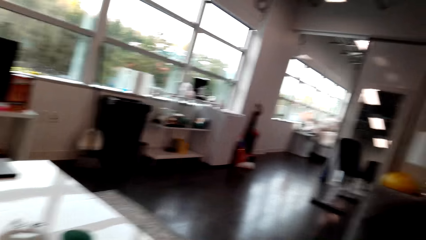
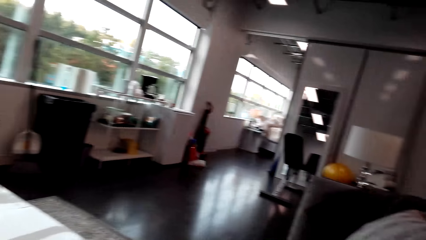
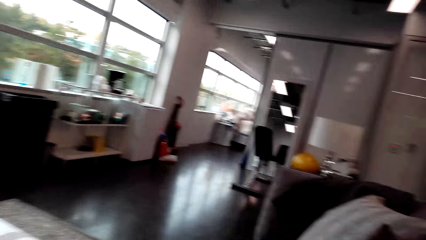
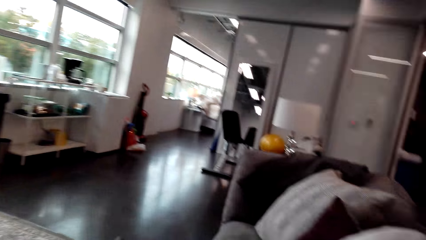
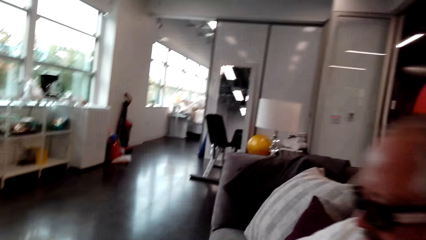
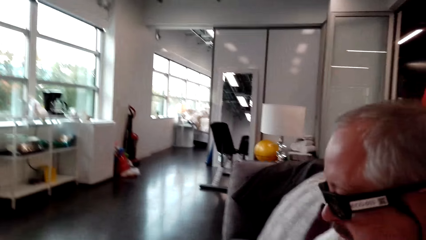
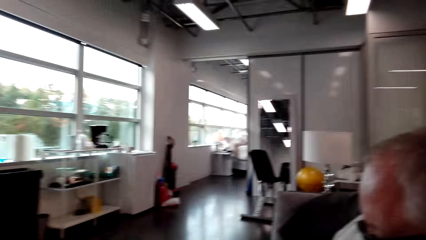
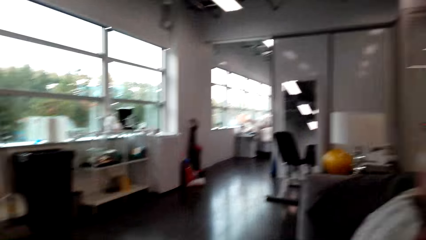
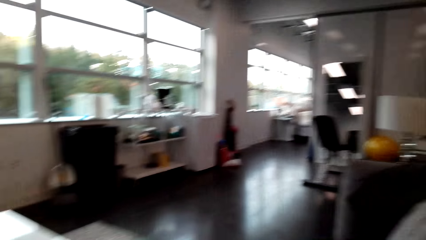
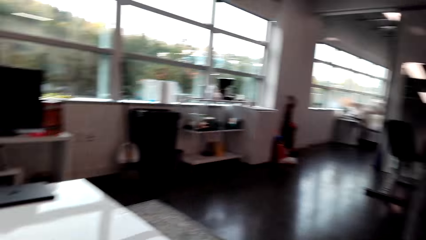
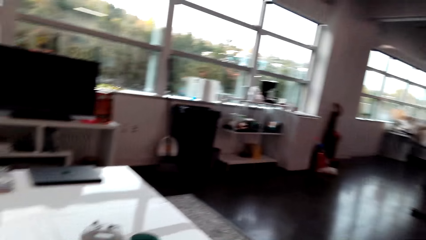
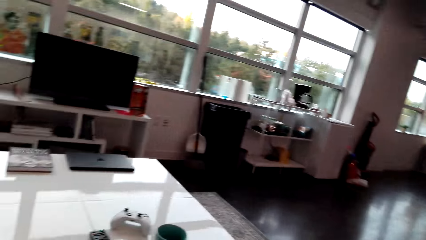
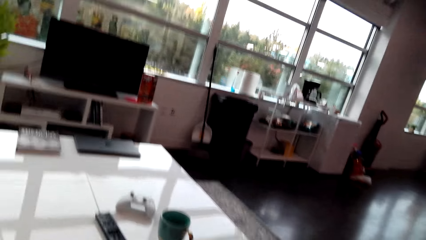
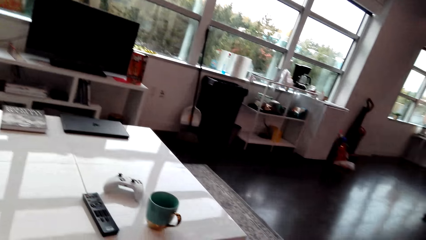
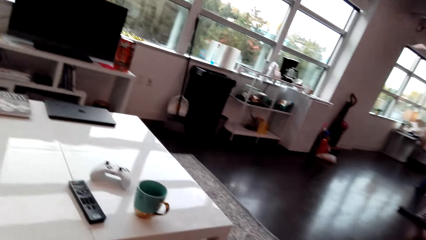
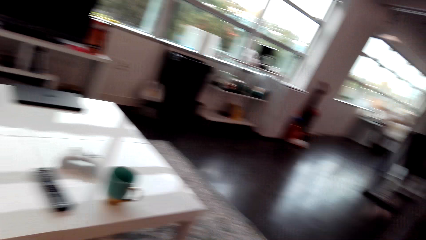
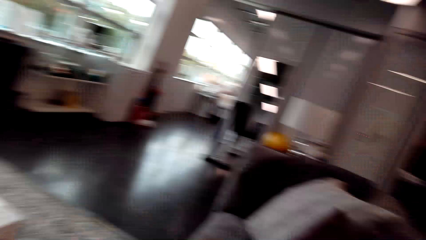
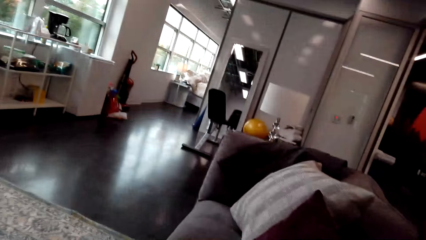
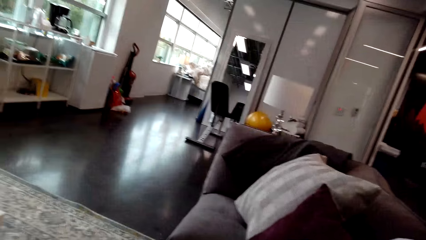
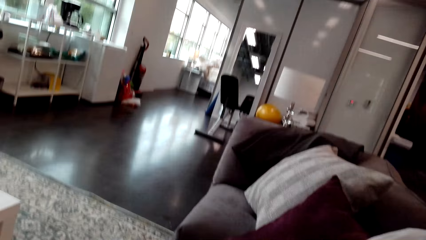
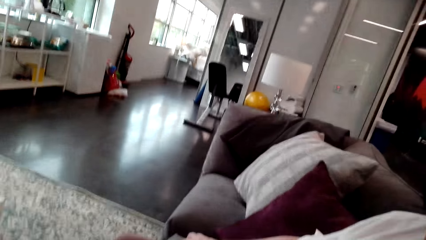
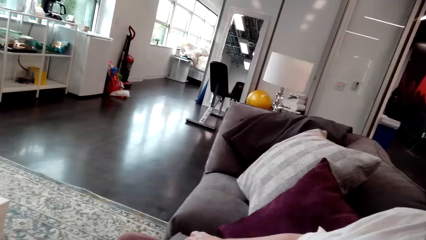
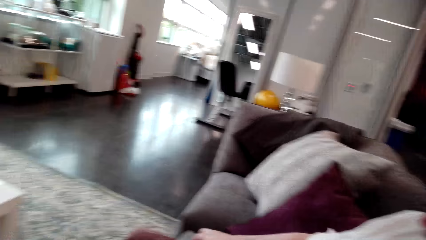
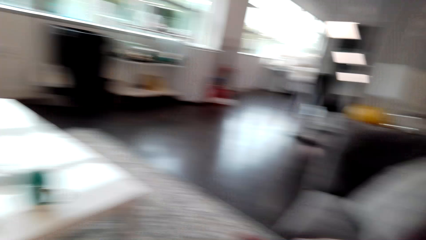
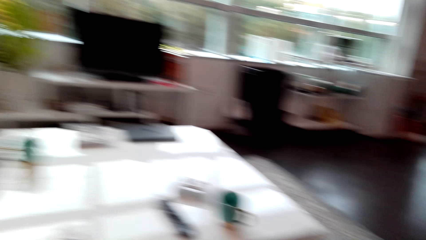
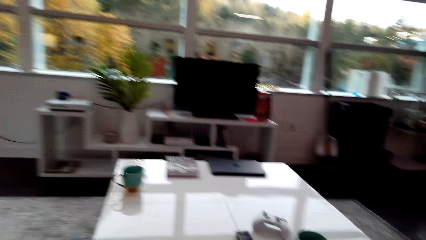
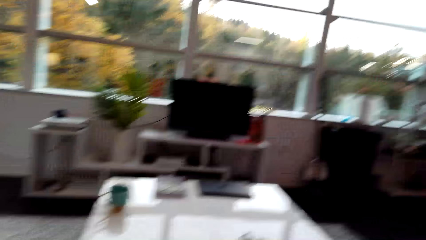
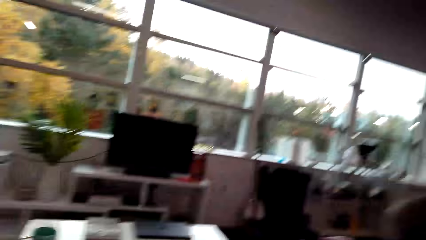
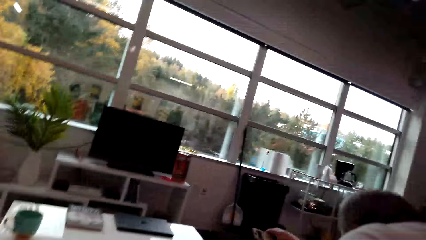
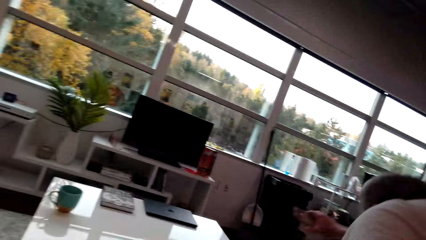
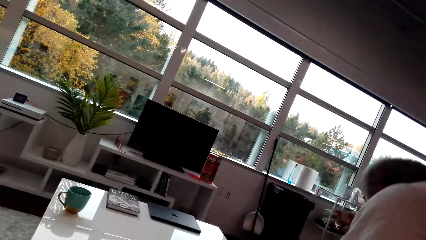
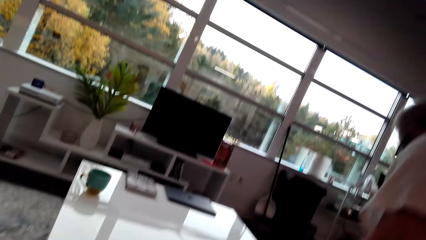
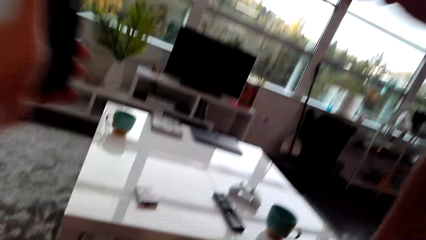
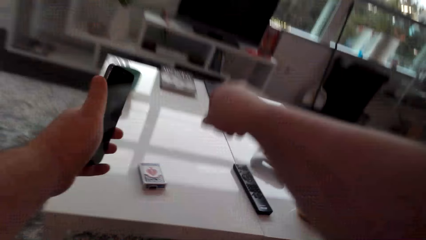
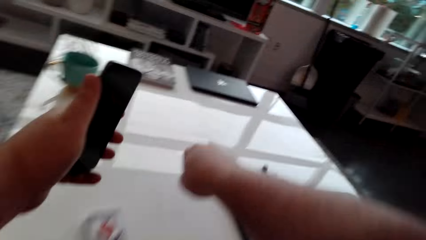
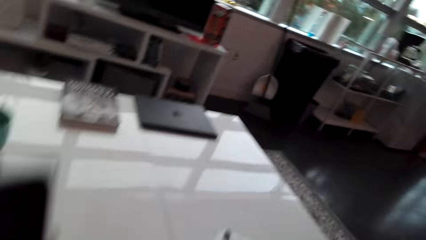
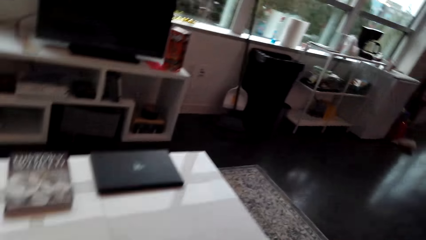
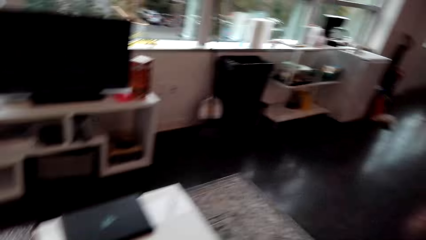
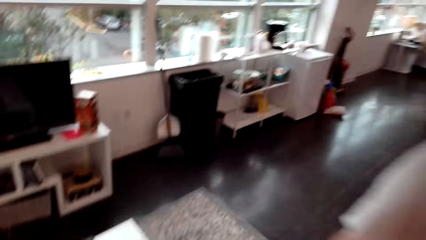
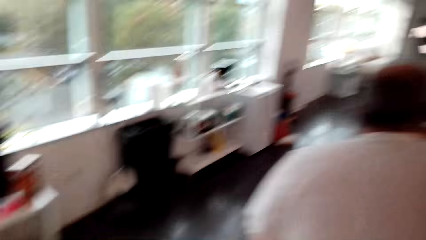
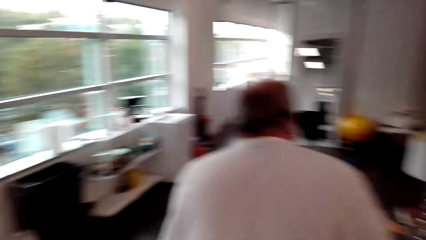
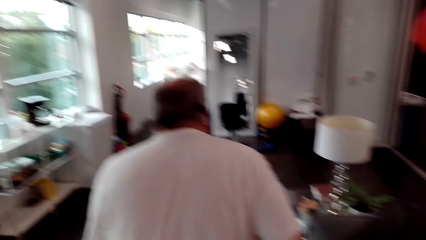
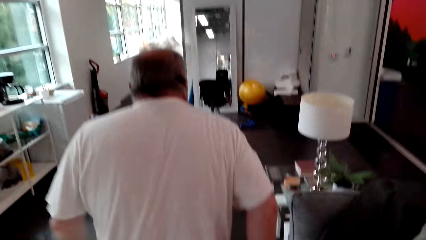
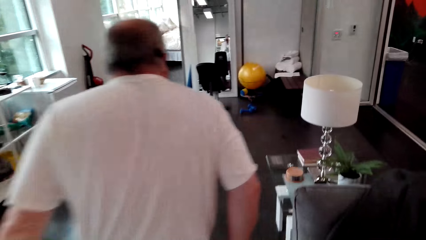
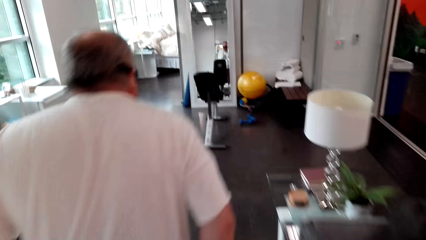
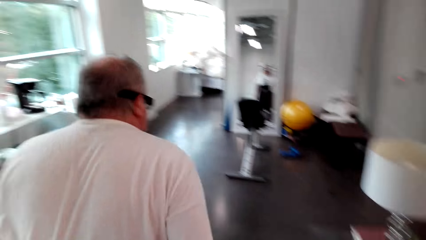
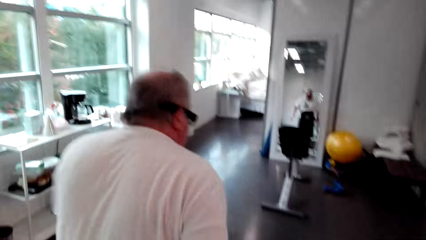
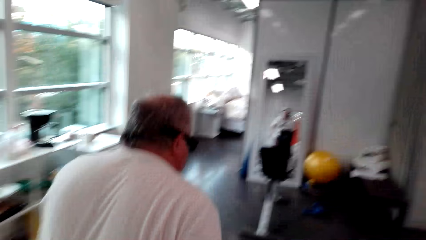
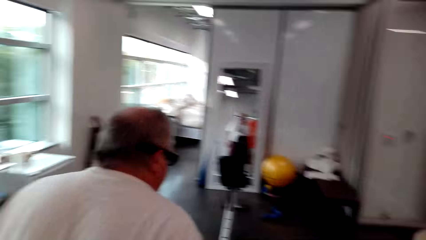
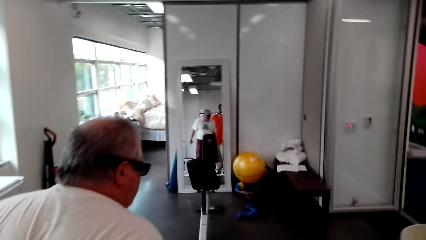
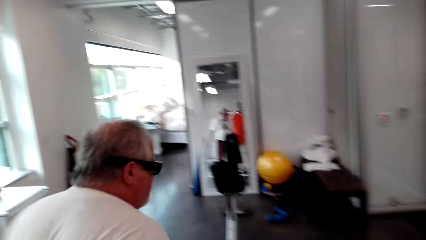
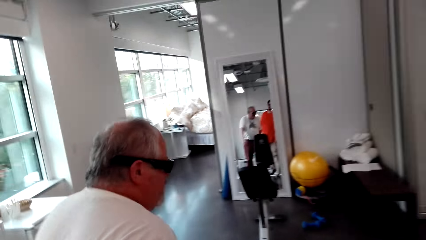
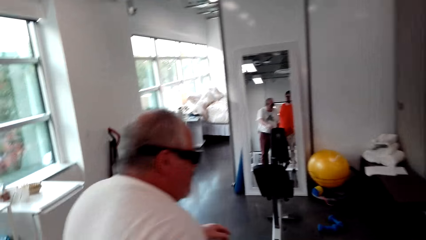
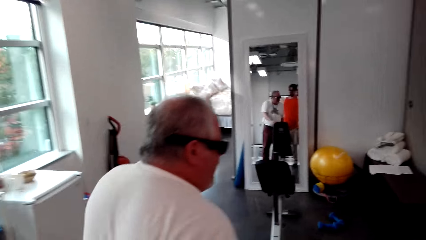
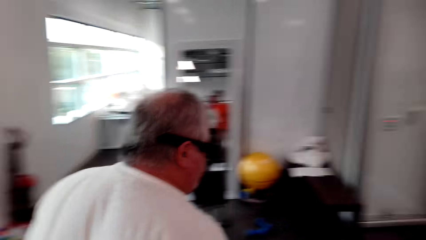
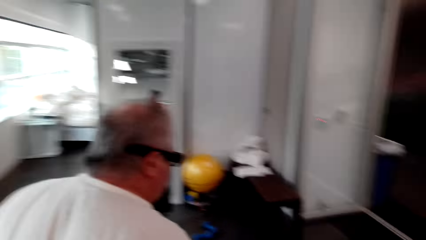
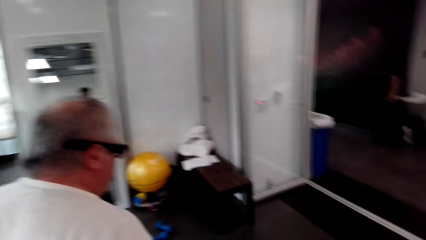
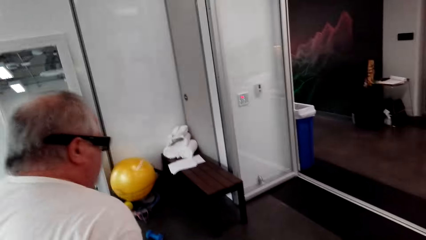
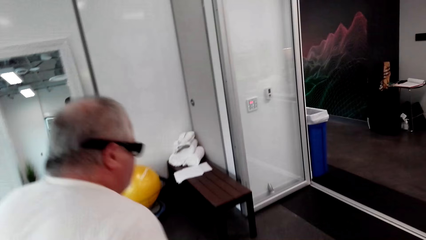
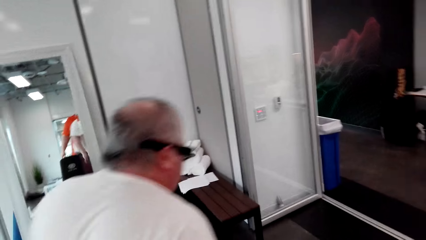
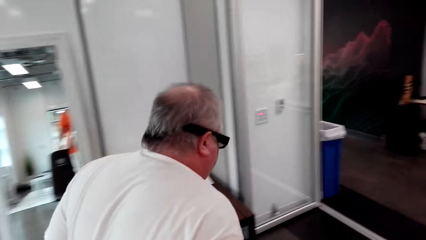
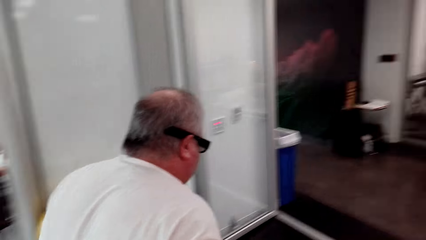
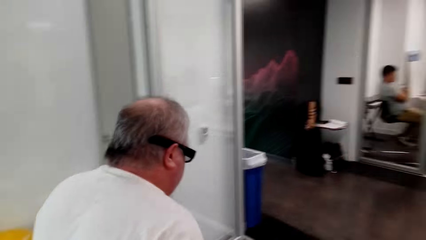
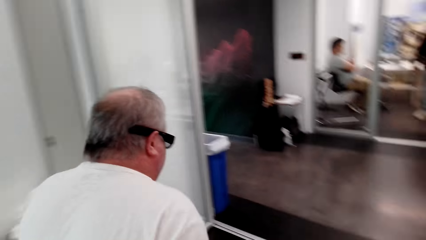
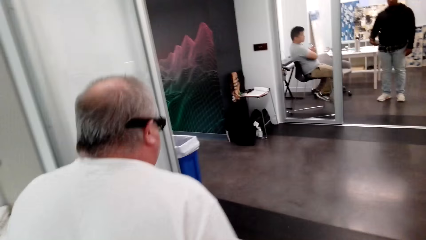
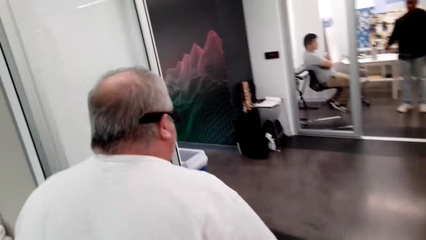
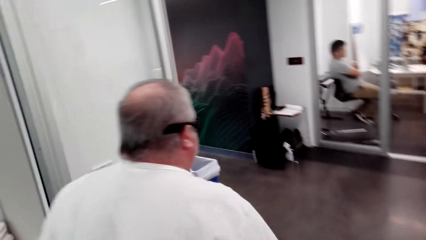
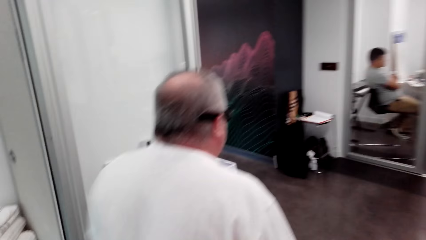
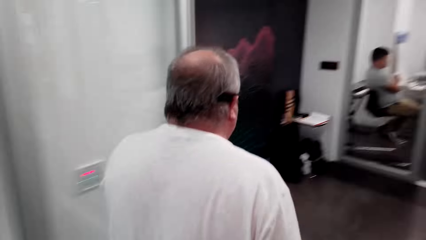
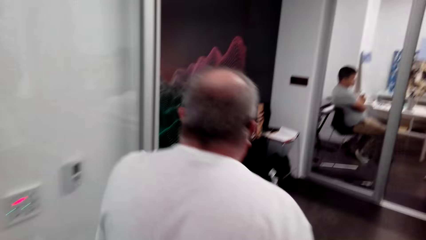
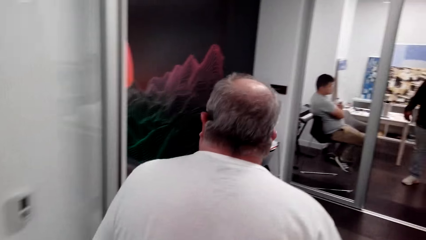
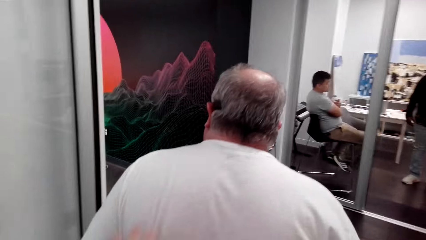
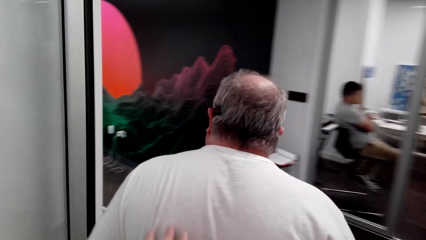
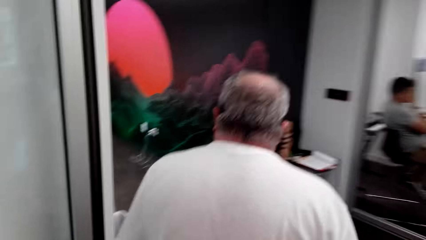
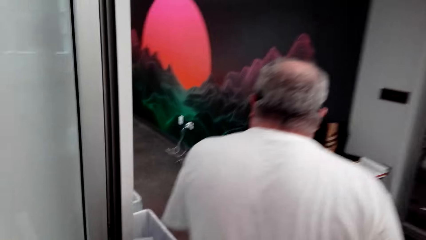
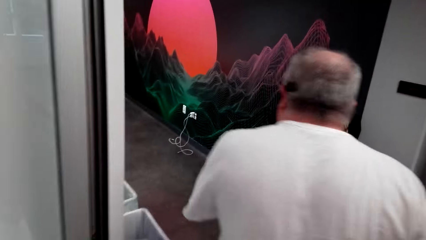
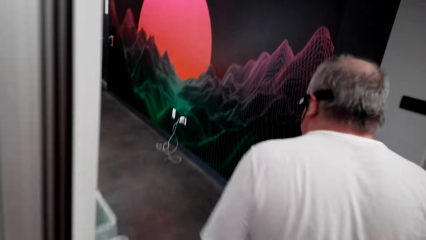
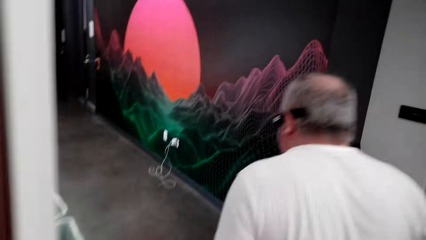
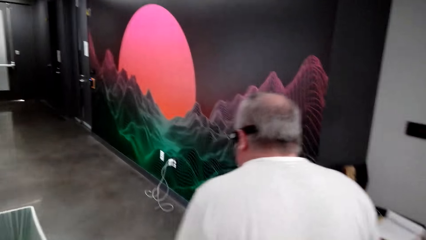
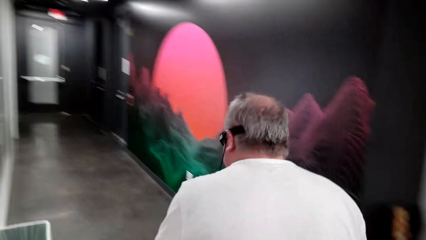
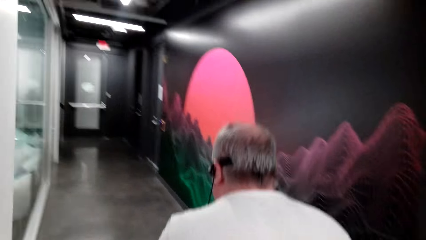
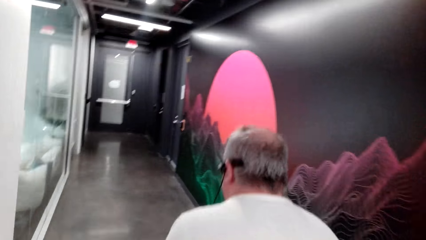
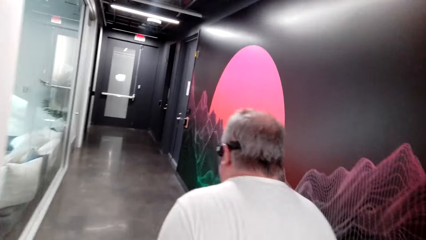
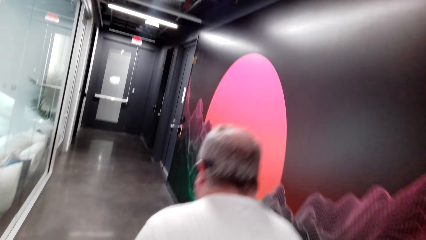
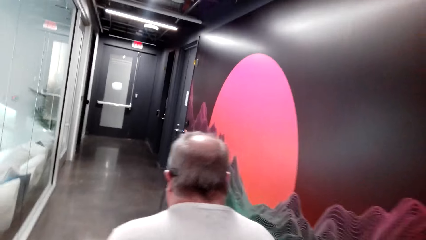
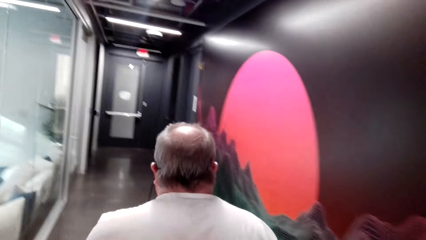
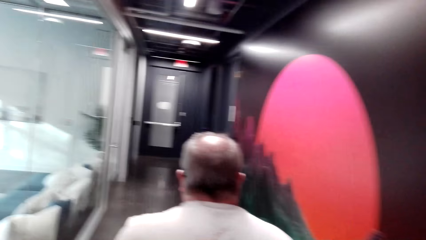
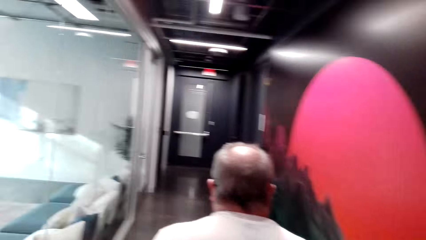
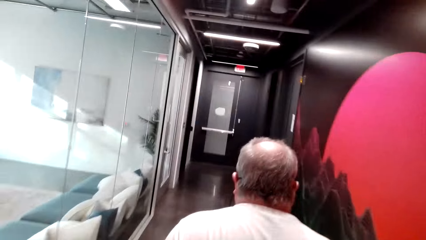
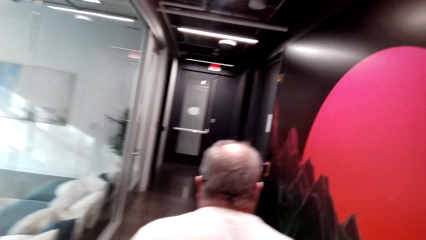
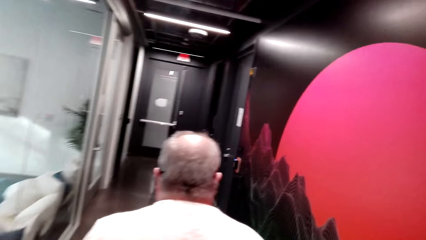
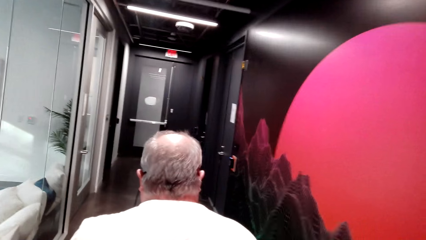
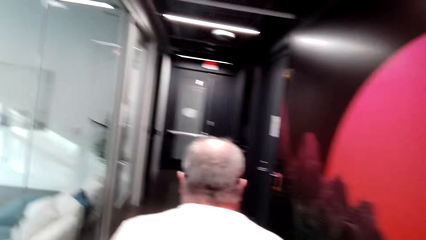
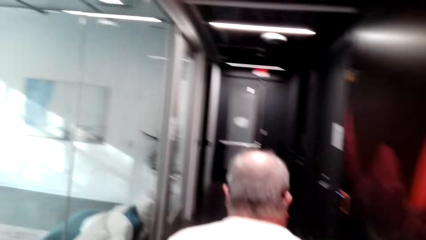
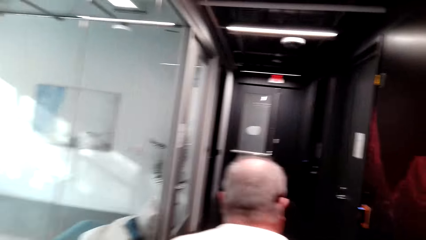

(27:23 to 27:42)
A person stands up from the seat. The camera wearer stands up from the seat. The person walks around the house. The camera wearer walks around the house.
